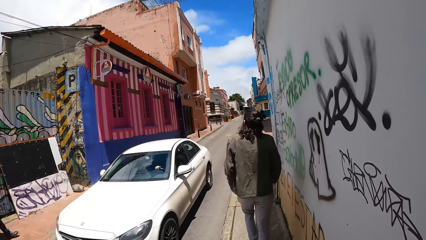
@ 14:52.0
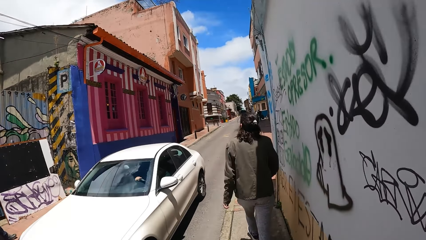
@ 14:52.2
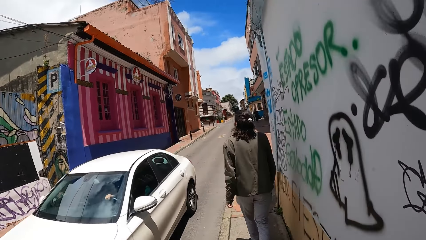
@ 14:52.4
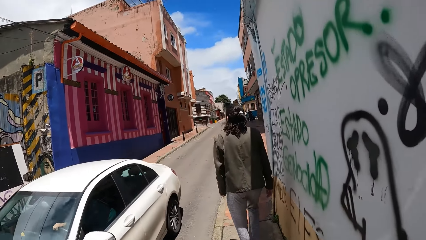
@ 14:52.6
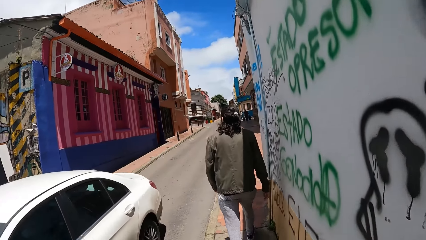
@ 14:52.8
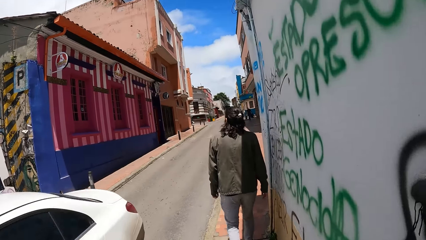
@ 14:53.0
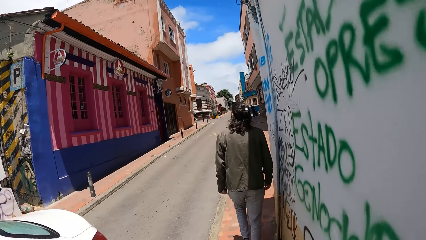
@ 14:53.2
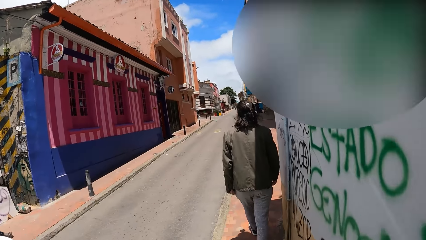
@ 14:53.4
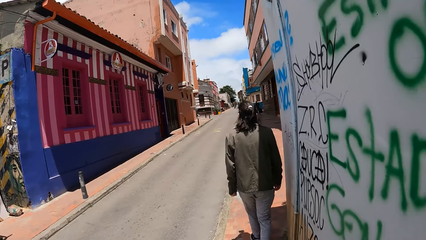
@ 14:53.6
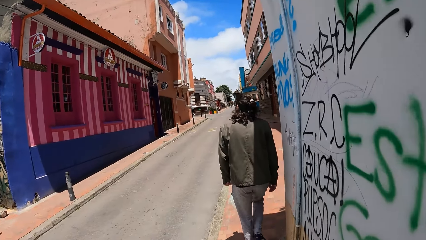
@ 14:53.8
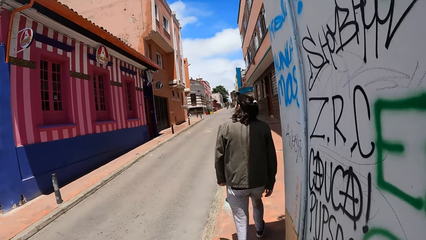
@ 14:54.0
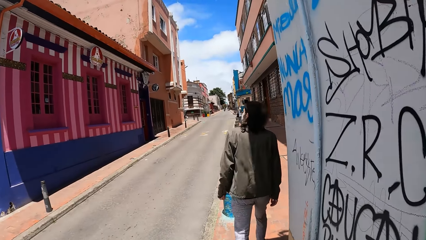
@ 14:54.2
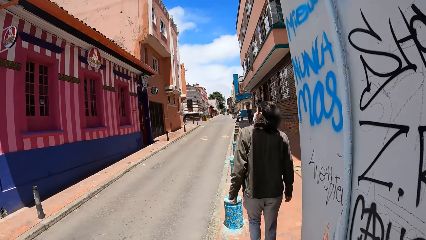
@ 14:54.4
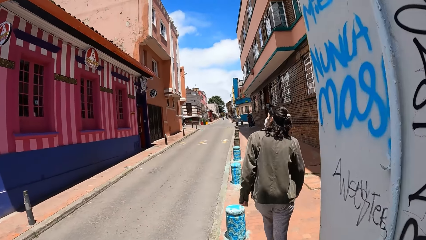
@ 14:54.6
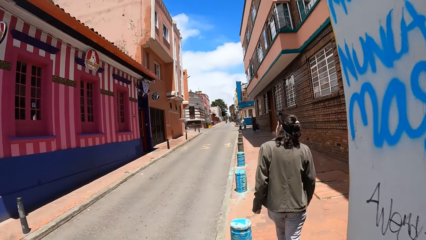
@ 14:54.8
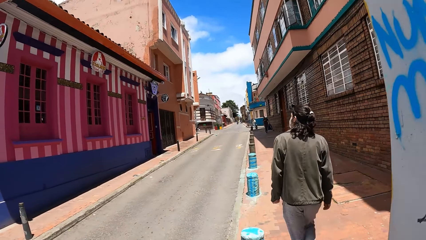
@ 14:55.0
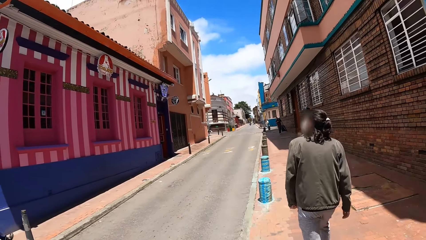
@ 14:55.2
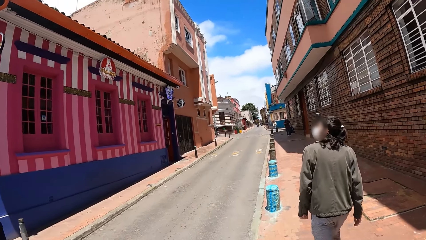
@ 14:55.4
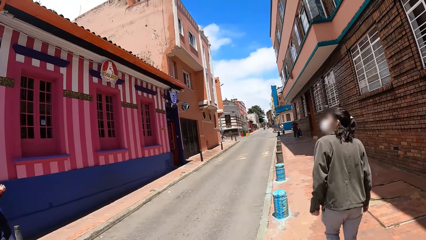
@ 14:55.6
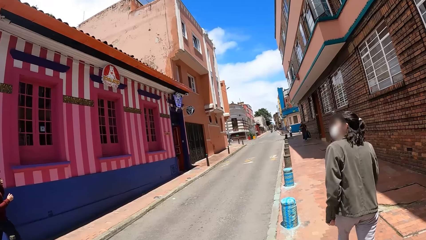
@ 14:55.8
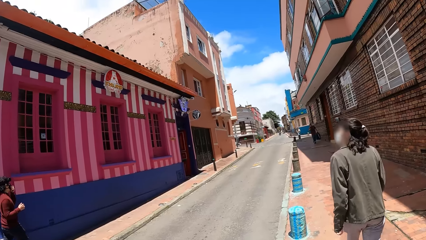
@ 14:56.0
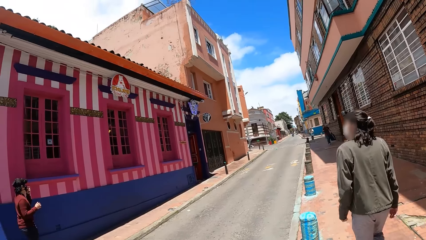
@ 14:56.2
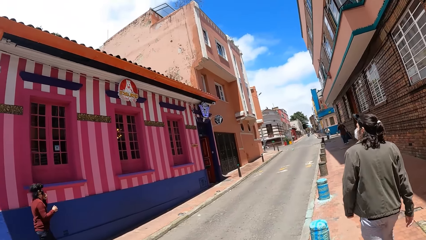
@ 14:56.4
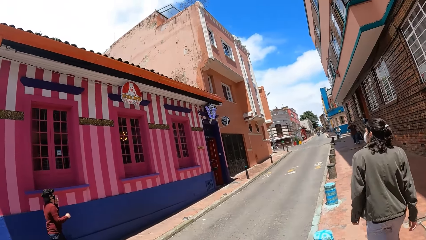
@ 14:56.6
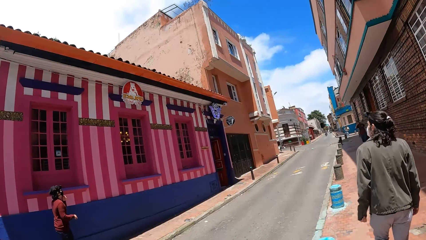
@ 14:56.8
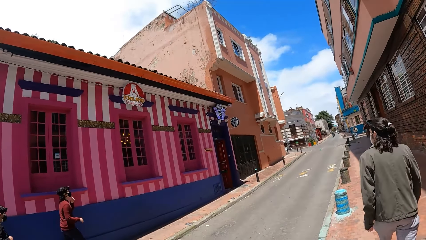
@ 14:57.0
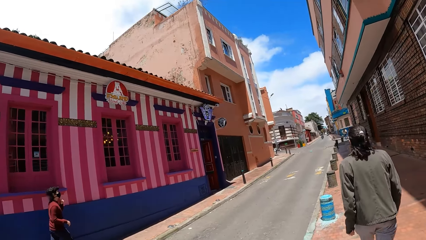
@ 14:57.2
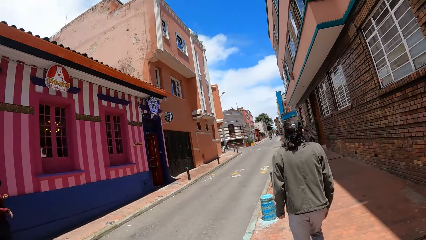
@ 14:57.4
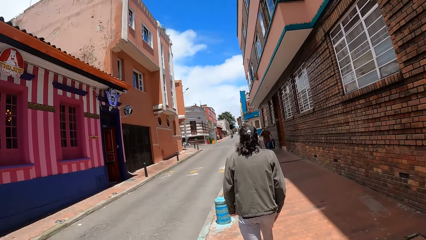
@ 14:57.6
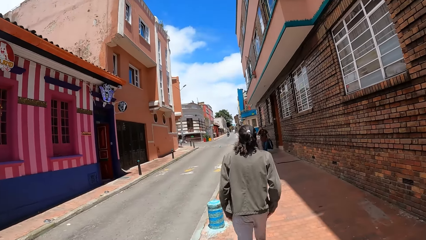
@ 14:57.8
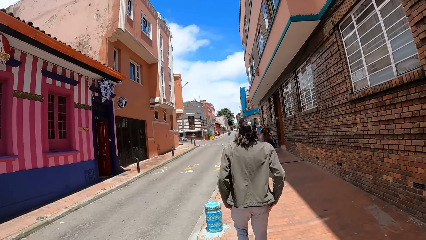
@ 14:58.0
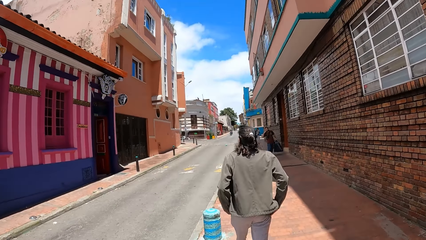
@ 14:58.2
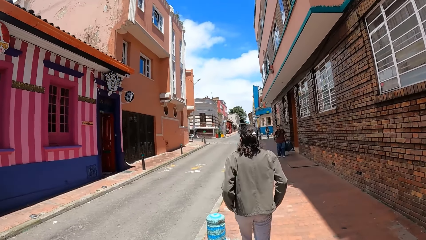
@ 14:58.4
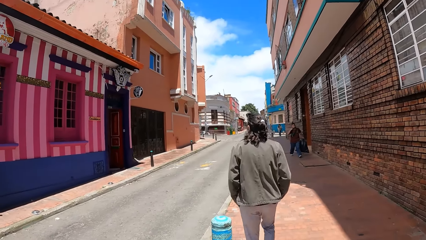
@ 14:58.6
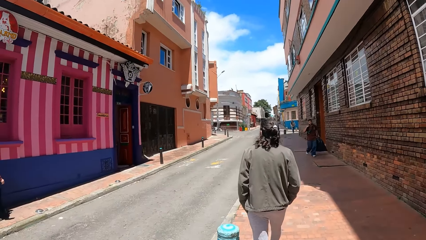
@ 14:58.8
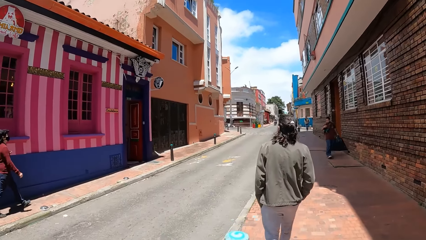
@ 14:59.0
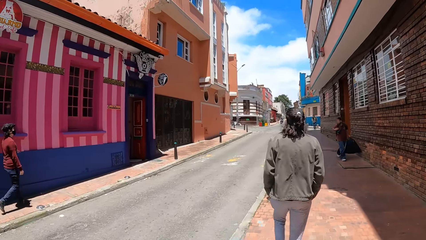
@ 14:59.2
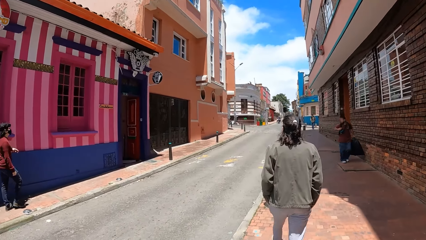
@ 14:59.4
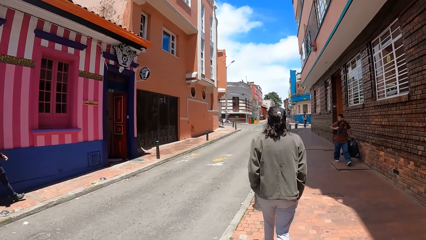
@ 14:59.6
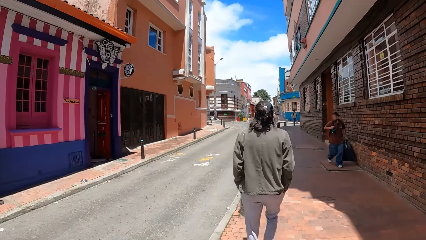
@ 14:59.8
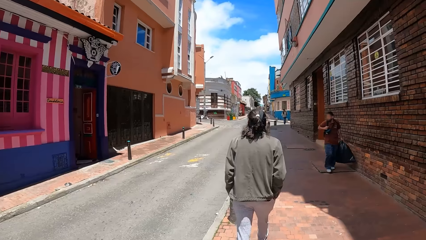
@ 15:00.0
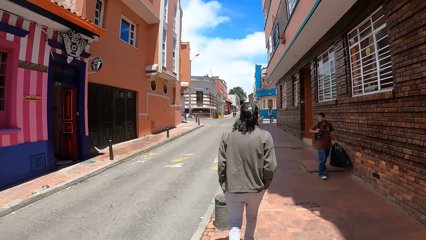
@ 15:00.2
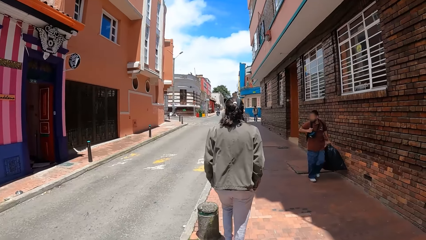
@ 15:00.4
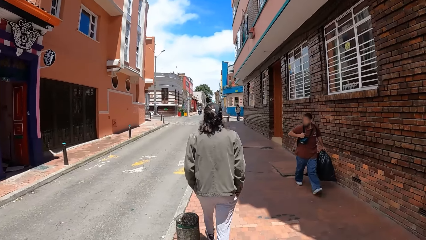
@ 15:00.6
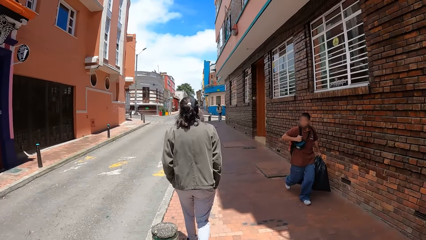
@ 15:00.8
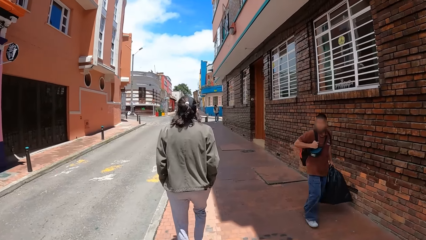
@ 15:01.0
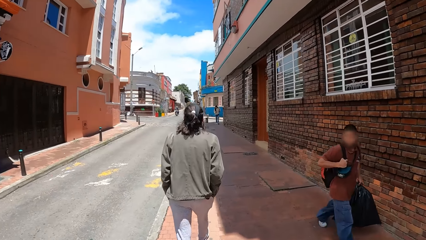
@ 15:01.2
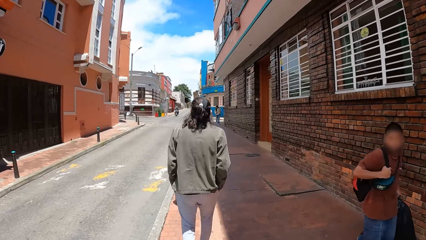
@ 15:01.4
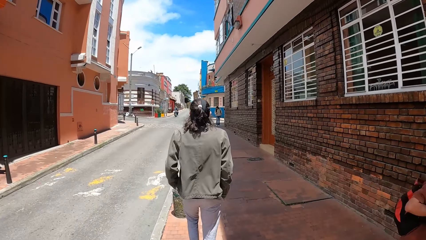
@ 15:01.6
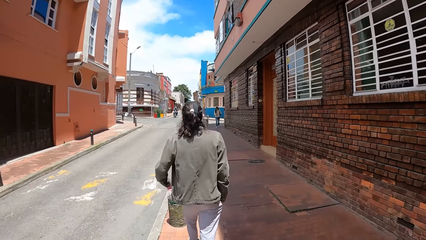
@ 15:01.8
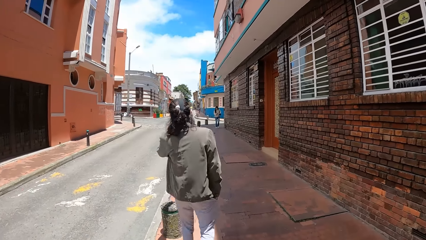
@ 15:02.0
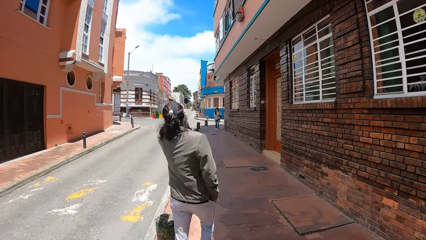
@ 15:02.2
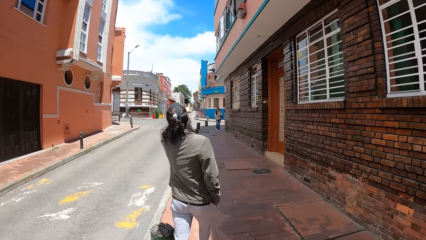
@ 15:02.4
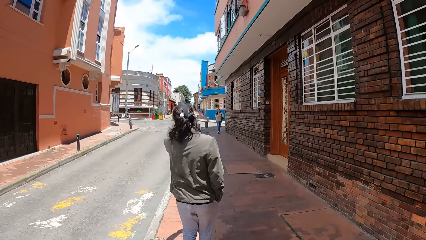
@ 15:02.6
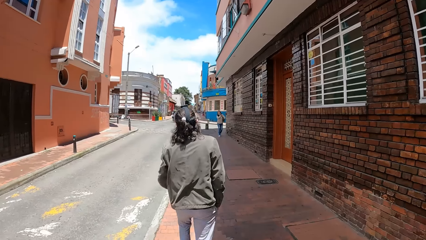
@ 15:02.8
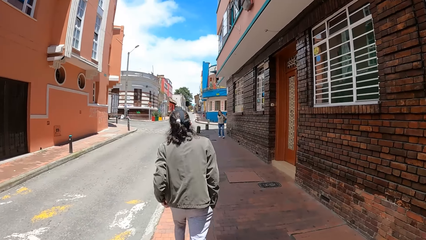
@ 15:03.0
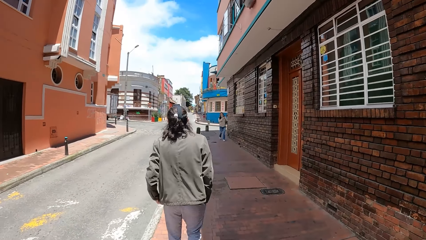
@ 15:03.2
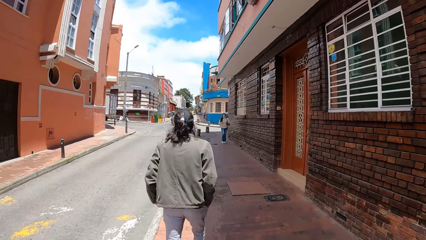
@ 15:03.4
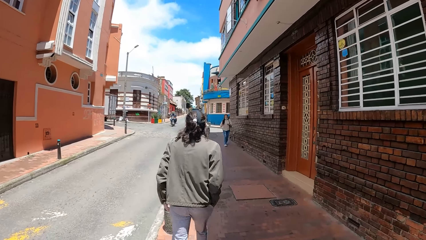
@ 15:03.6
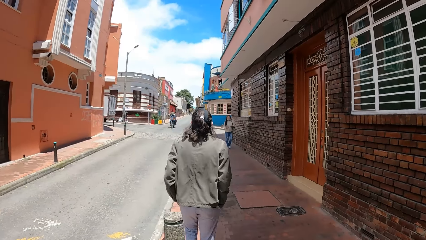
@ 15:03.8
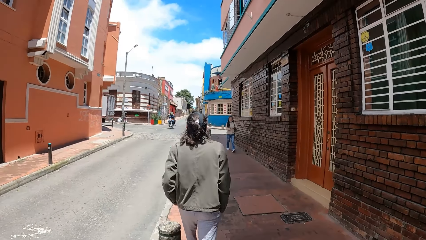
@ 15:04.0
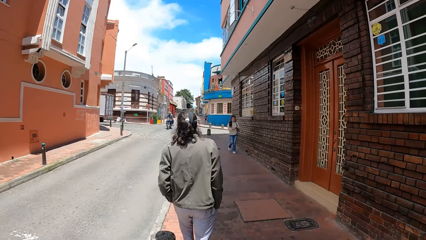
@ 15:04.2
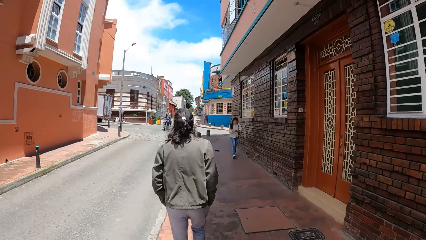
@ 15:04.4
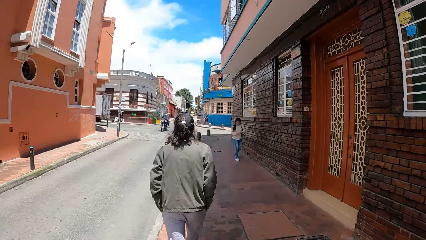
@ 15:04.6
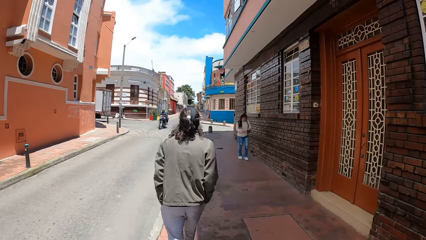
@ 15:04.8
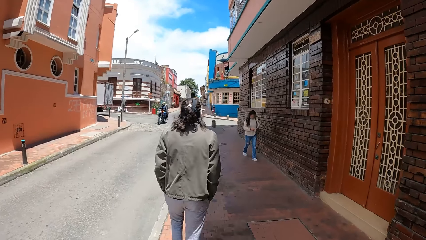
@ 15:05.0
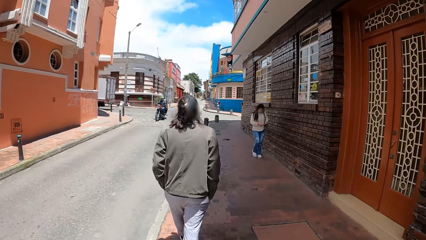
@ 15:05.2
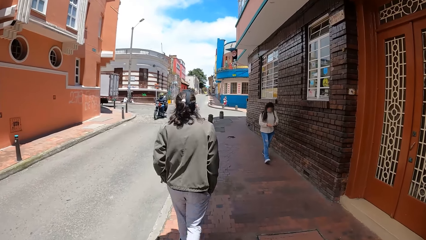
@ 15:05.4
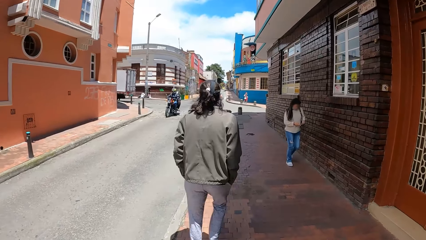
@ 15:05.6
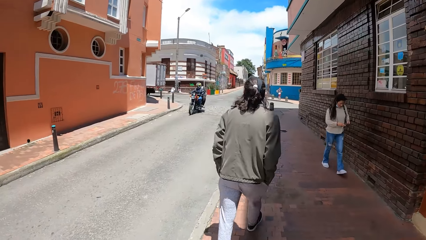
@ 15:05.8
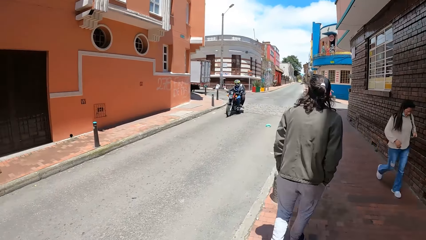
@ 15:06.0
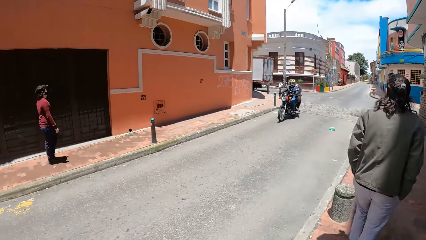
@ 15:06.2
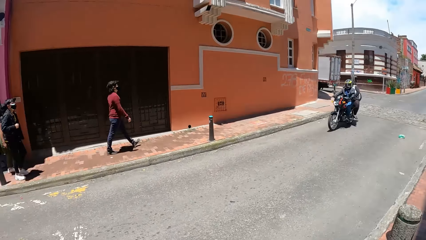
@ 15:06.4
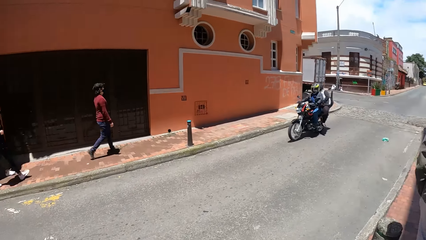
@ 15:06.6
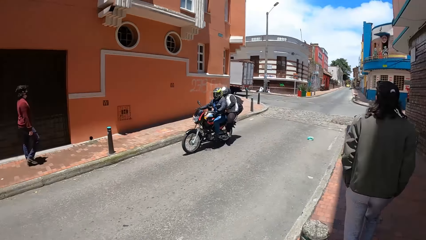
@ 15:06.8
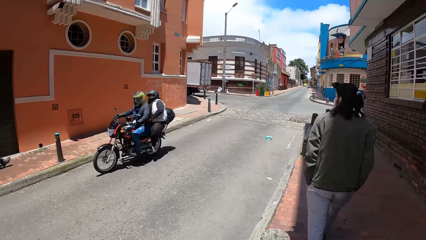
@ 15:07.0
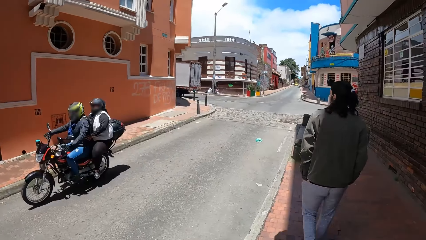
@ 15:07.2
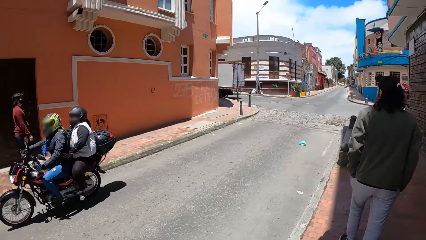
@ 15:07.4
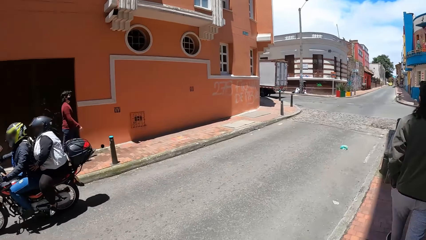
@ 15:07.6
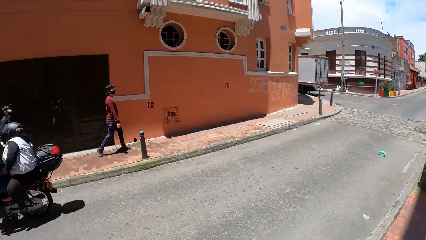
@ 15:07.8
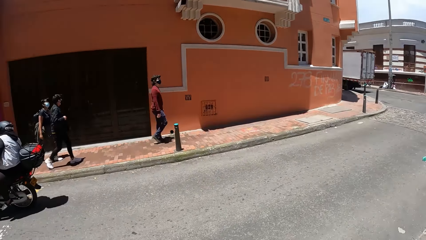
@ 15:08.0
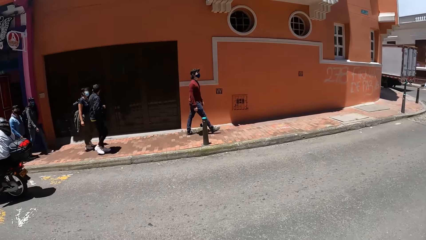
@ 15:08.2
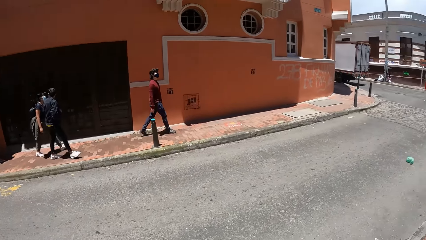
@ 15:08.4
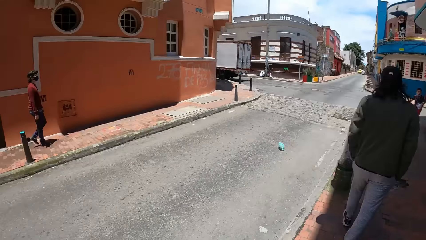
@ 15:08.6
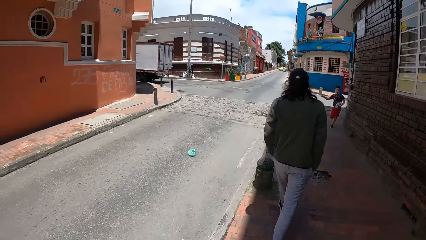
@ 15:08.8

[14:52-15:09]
A white car drives past the camera wearer. A man touches the facemask on his face with his left hand. The other man puts both hands in the side pockets of his pants. A pedestrian walks past the camera wearer with a trash bag in his left hand. The other man points towards another pedestrian ahead. The other man puts his left hand into the left side pocket of his pants. The second pedestrian walks past the camera wearer. A red motorcycle rides past the camera wearer.
